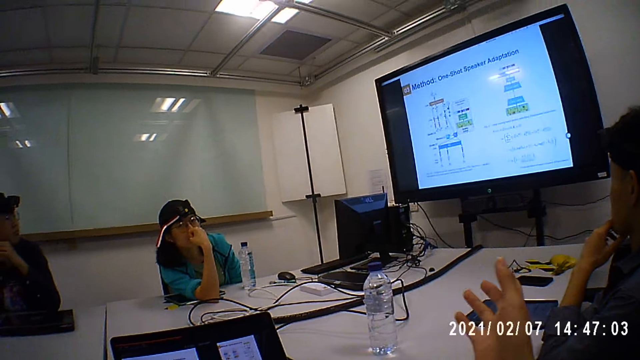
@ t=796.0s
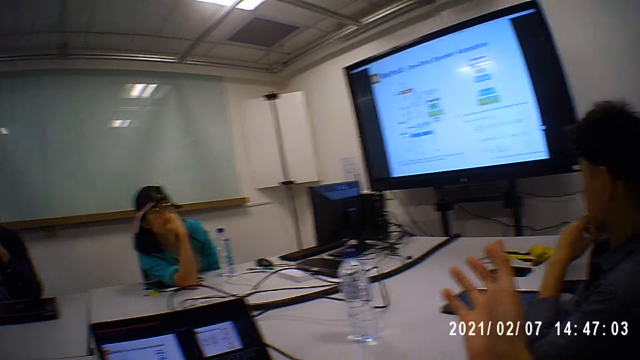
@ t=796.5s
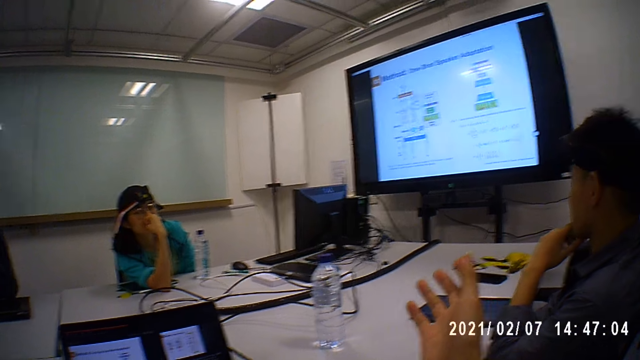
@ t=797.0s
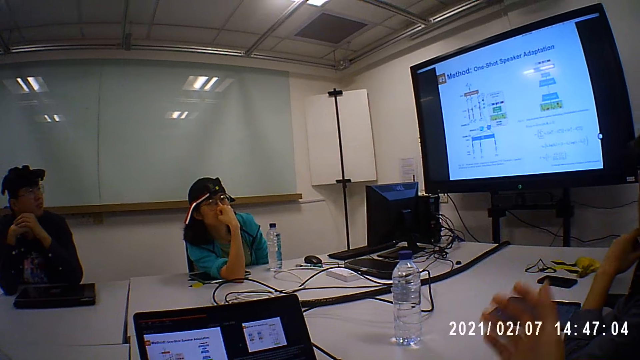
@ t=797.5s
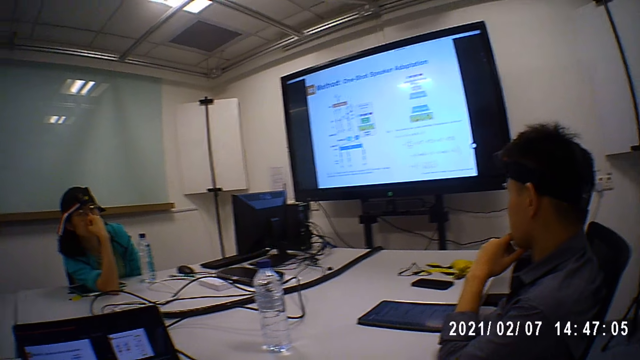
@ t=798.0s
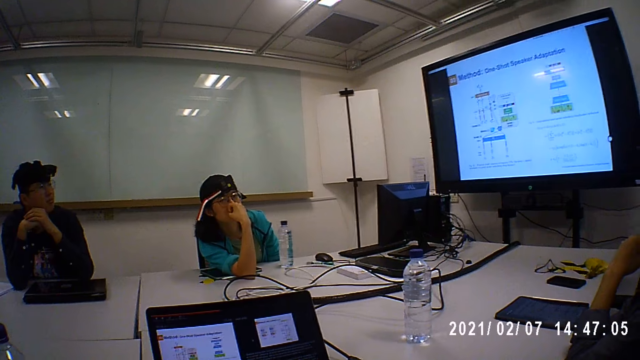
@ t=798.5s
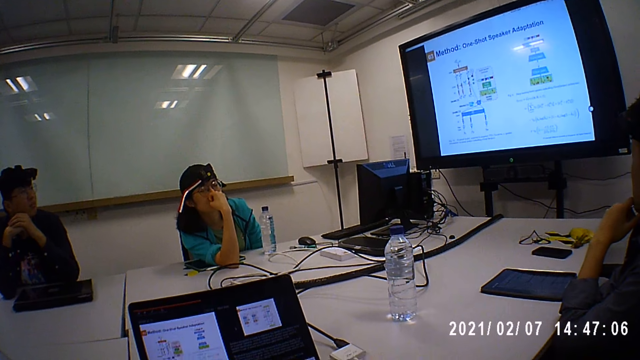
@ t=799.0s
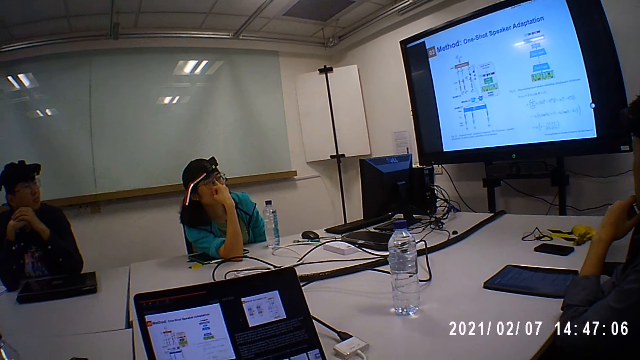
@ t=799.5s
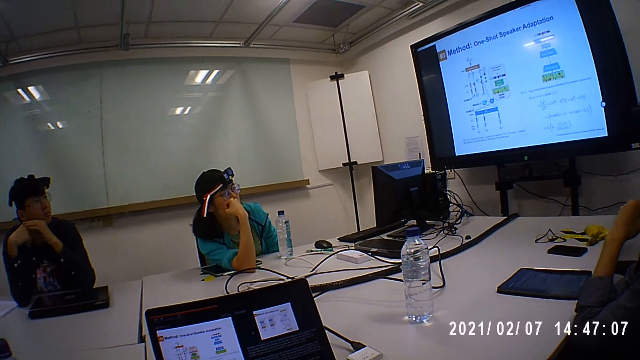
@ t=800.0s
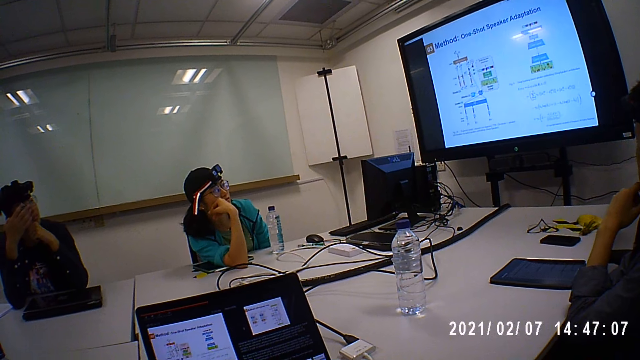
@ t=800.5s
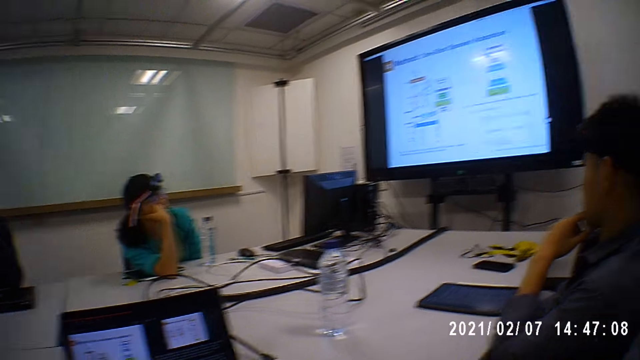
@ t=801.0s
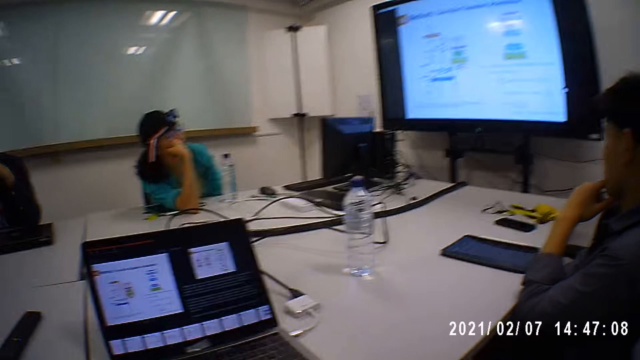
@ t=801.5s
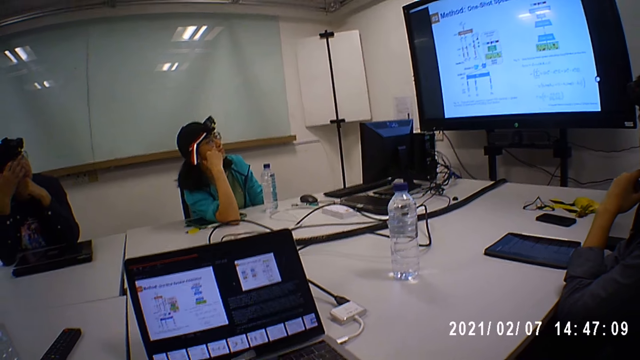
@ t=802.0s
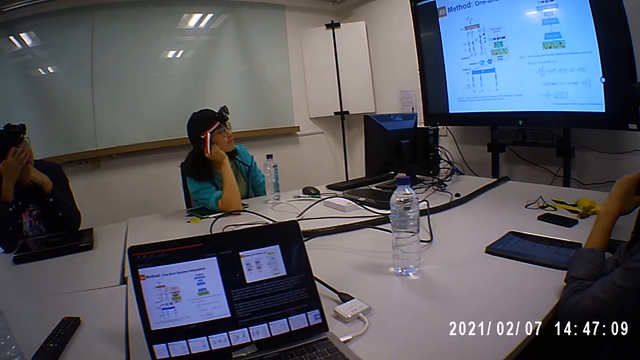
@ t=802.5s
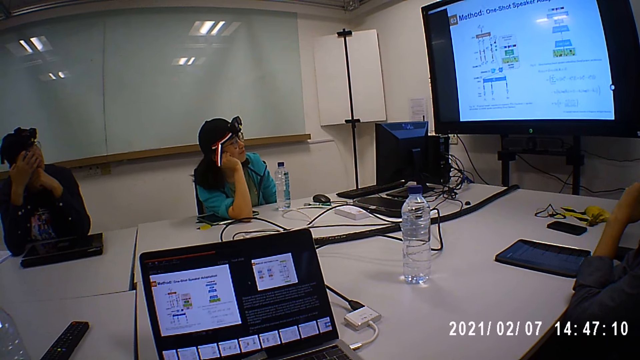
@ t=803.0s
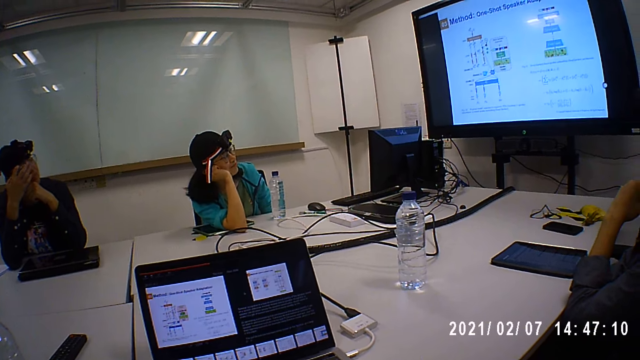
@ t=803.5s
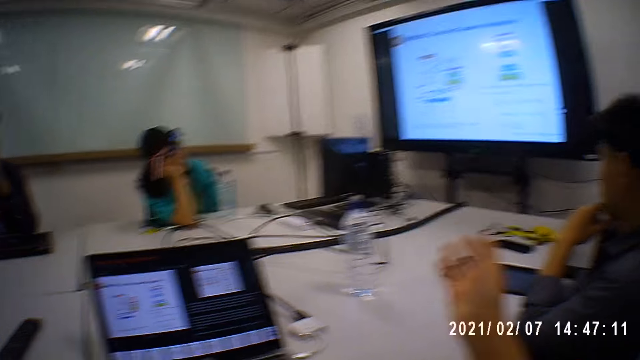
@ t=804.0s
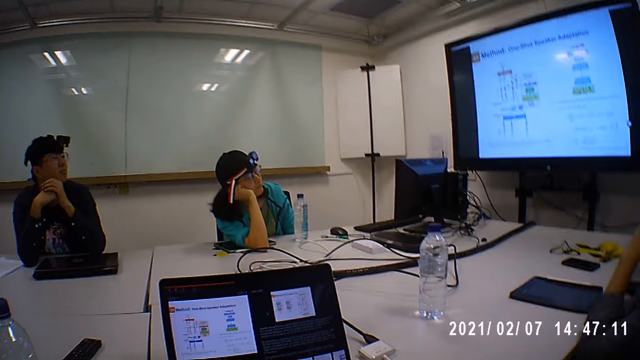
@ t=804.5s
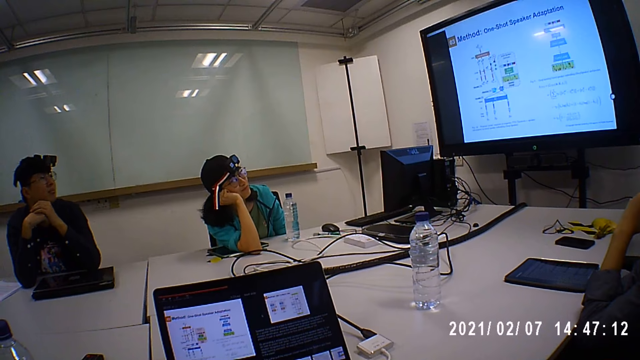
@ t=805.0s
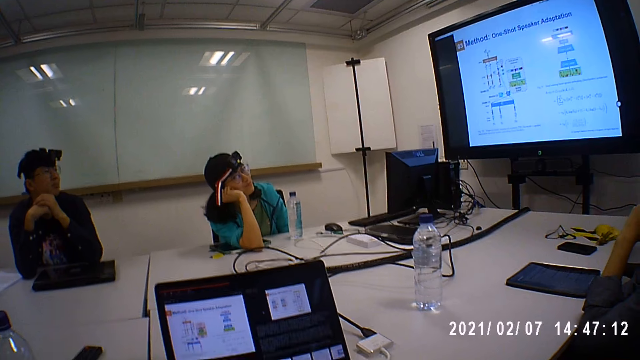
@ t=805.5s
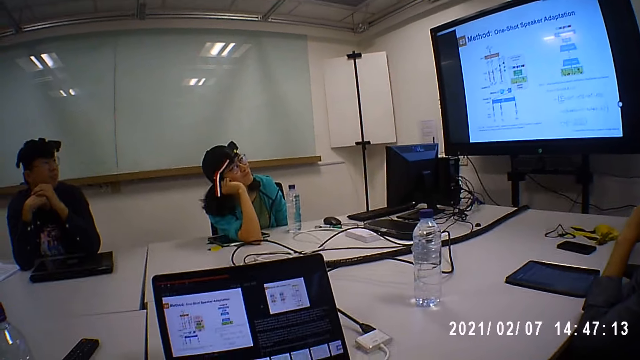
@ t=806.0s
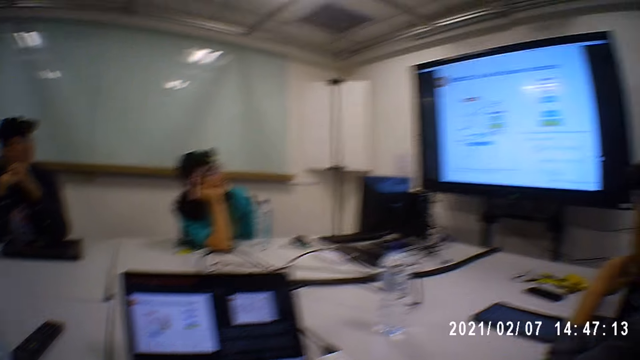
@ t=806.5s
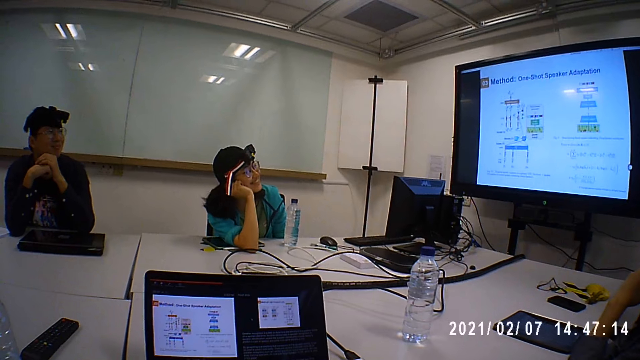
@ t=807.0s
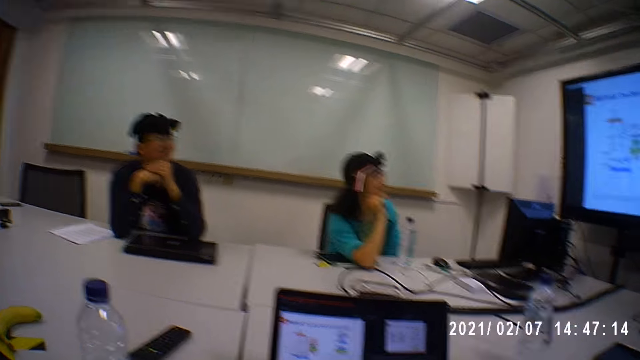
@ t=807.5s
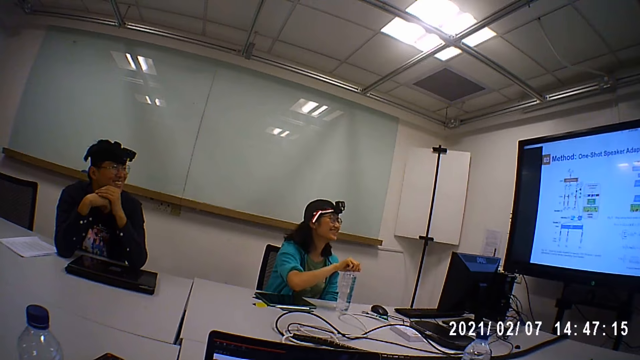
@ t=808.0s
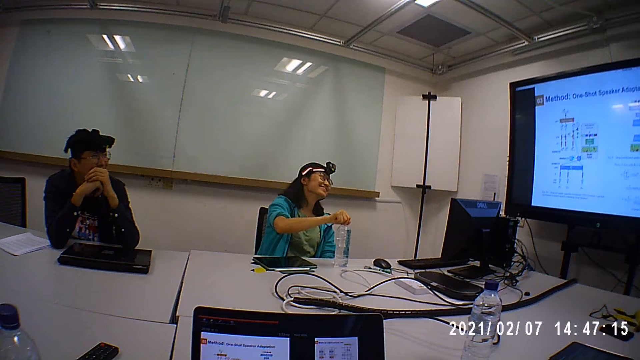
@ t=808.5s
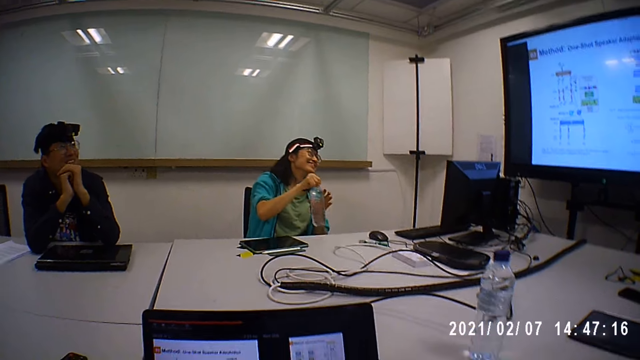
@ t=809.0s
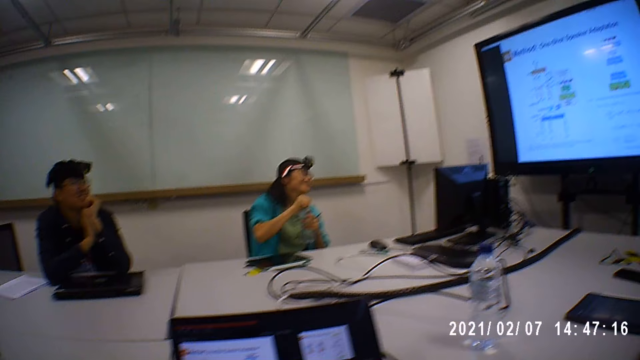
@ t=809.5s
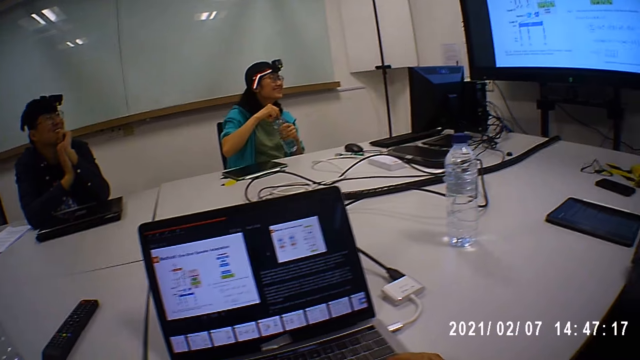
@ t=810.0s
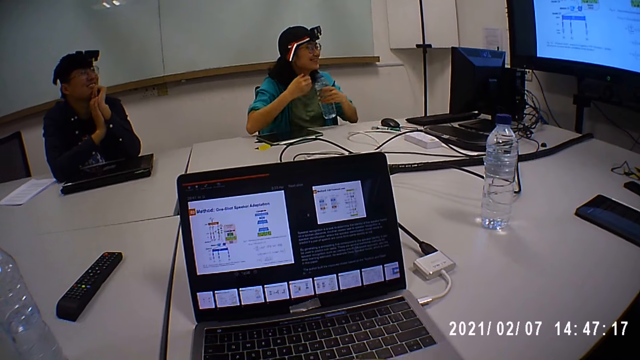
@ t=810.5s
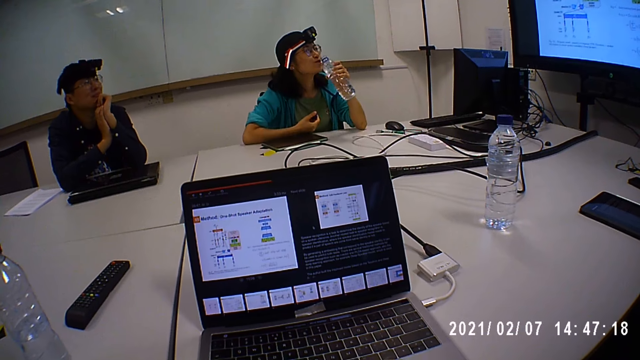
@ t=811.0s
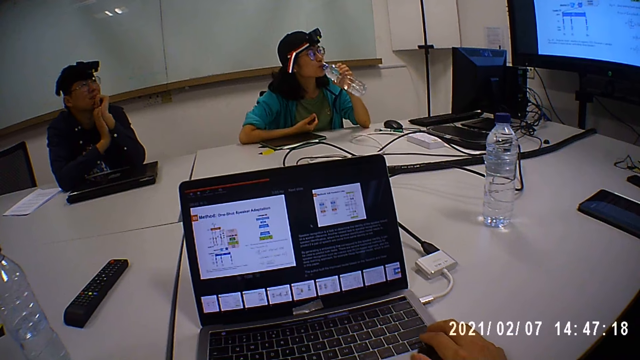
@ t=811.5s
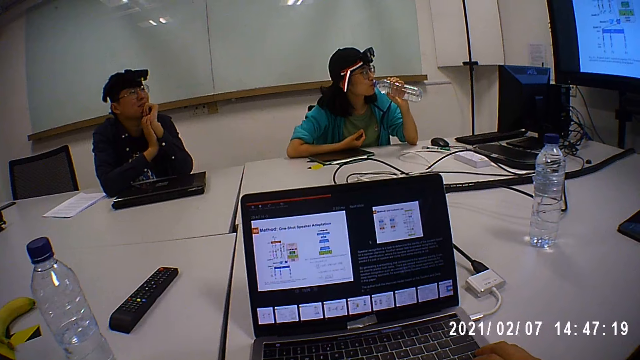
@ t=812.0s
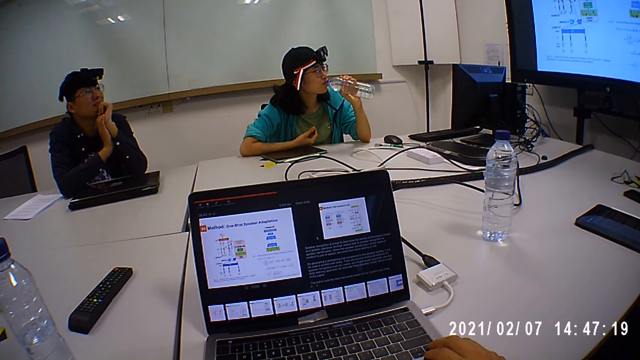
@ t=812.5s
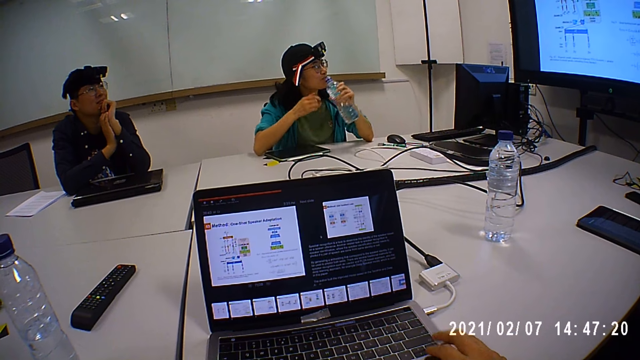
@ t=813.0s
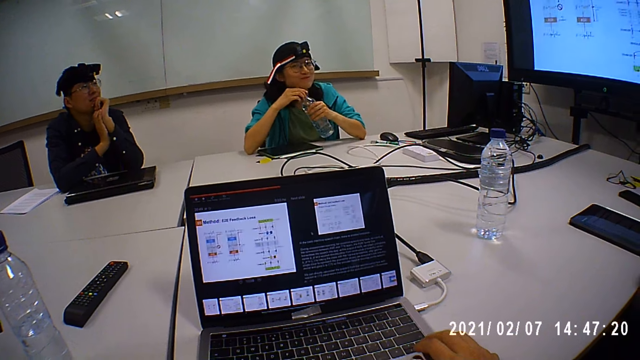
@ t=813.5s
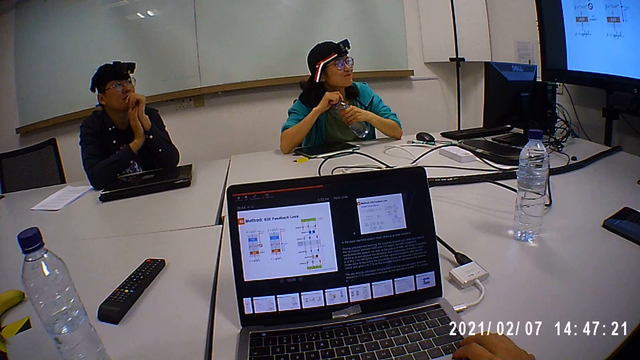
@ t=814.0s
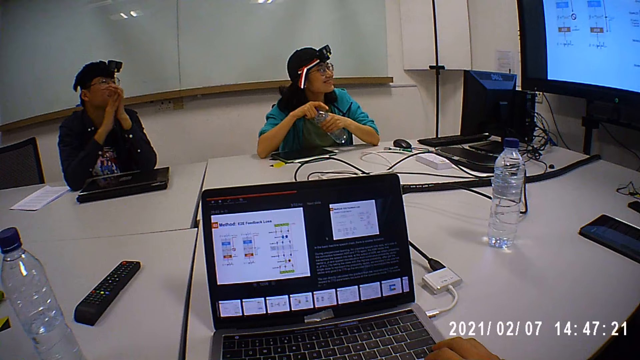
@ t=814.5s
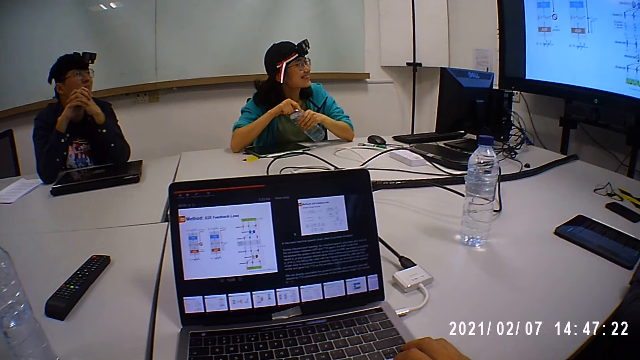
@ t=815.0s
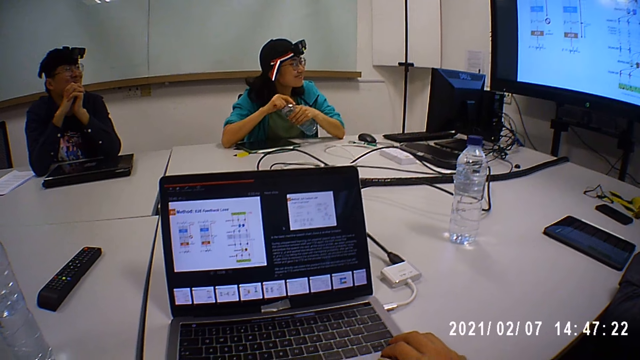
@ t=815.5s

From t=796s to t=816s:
The camera wearer moves the hand. A man itches his head with his right hand and touches the face with his right hand. A woman supports the chin with her right hand. The woman takes a bottle of water from the table with her right hand. The woman smiles, holds the bottle with her left hand, and unscrews the cap of the bottle with her right hand. The woman drinks from the bottle in her left hand. The woman screws the cap to the bottle with her right hand.
